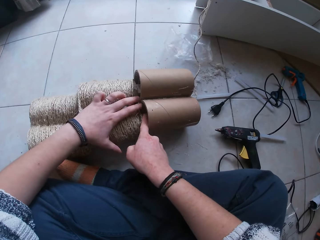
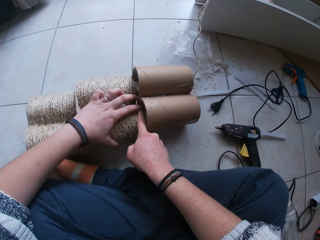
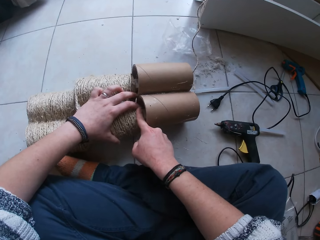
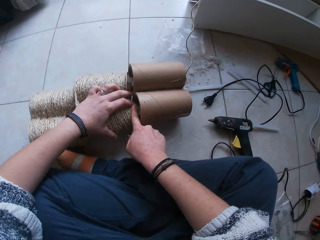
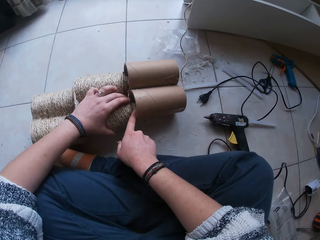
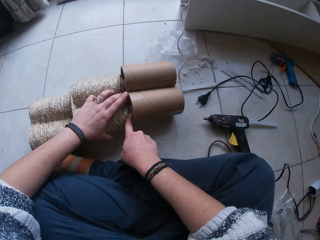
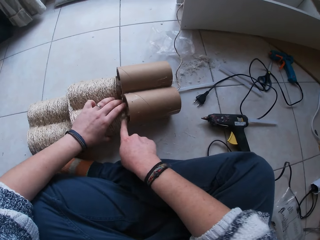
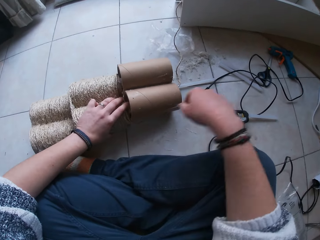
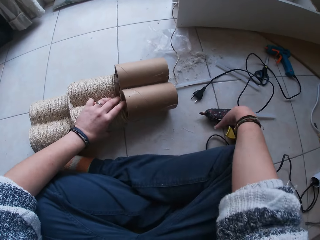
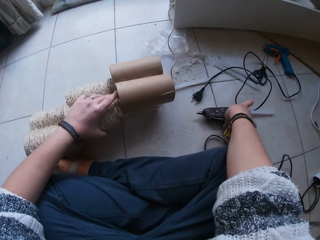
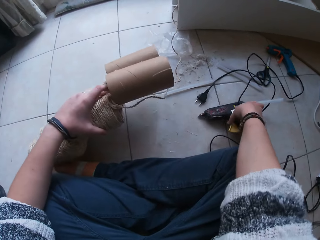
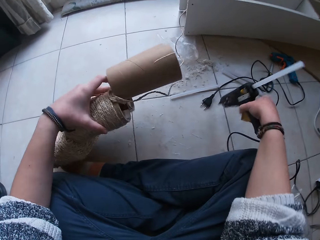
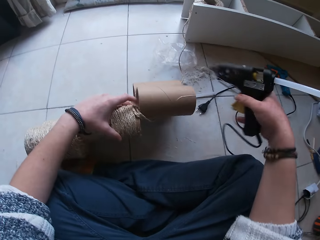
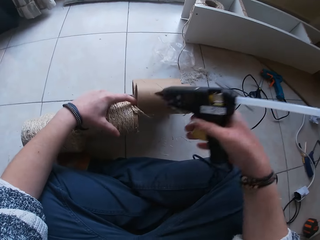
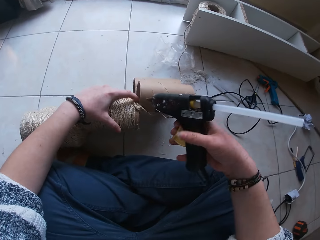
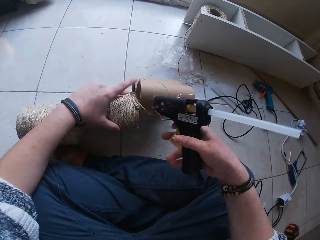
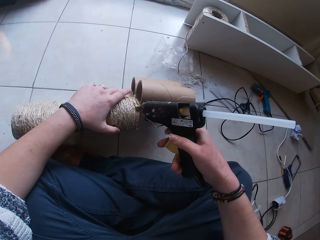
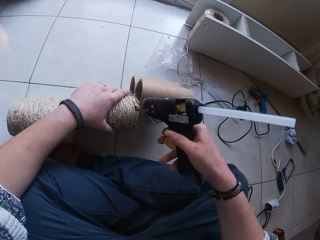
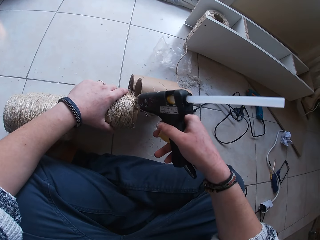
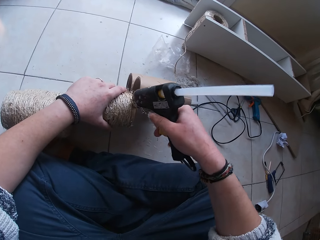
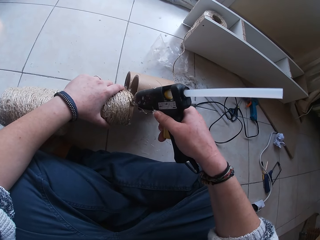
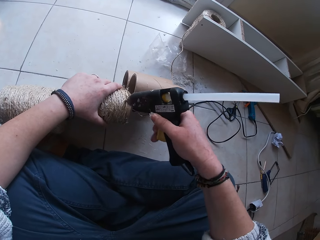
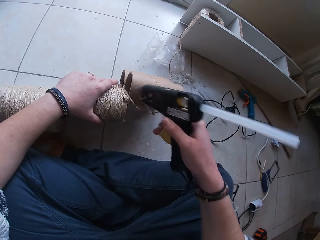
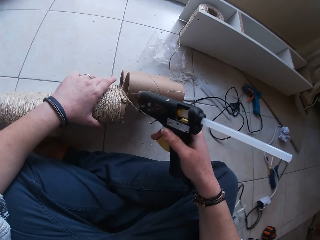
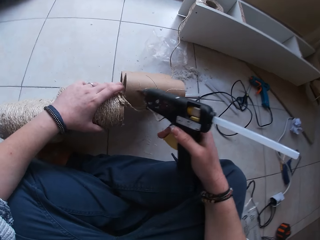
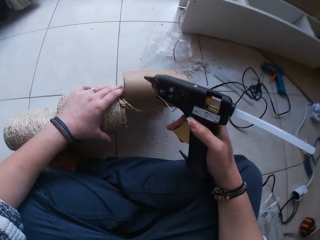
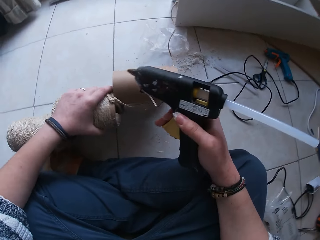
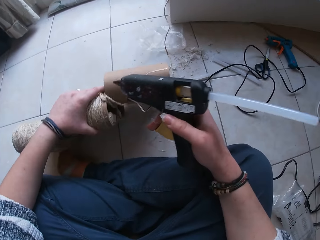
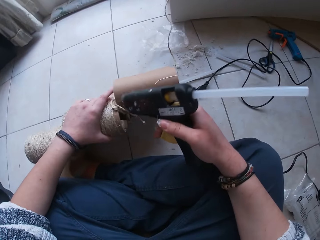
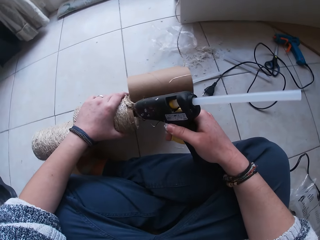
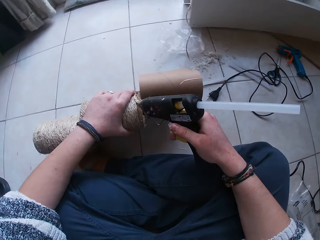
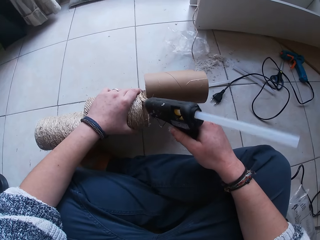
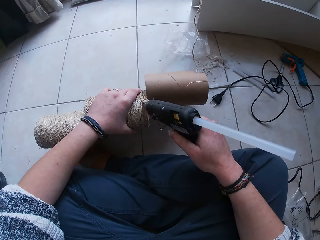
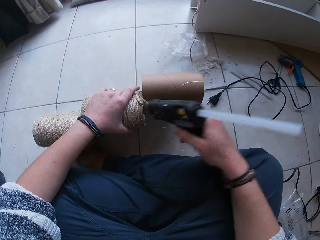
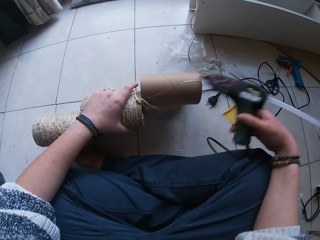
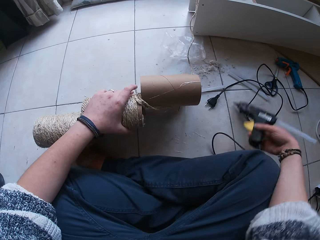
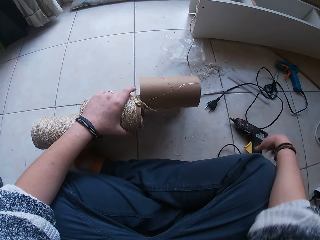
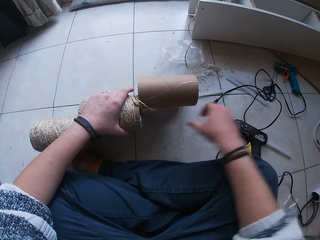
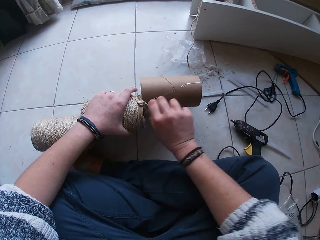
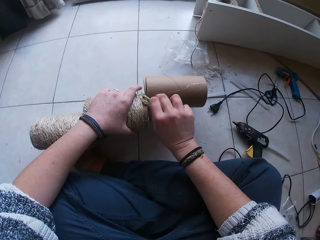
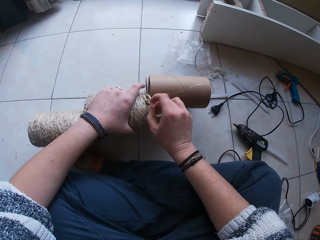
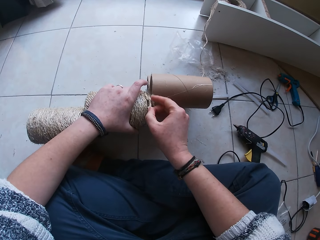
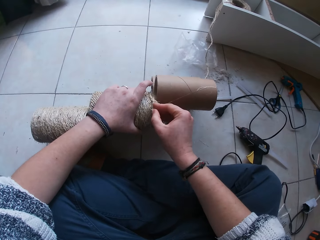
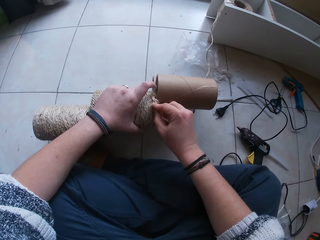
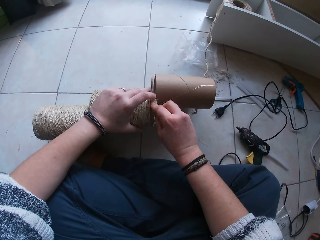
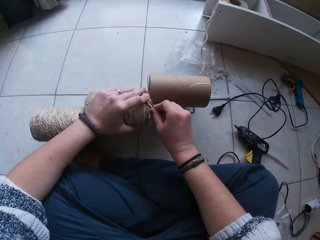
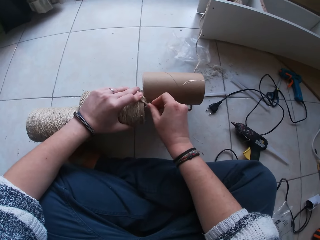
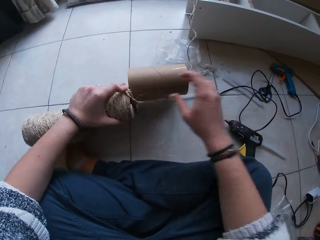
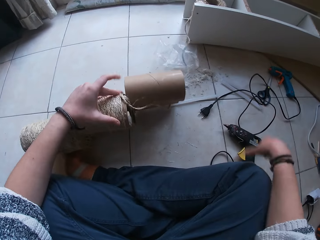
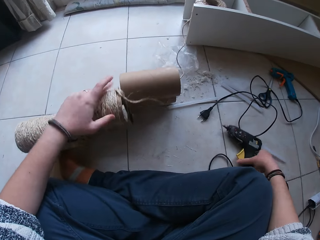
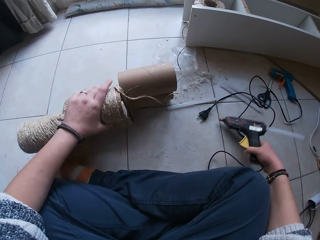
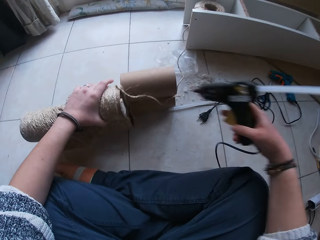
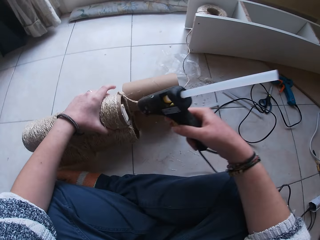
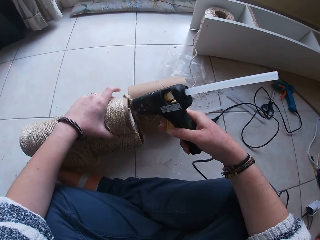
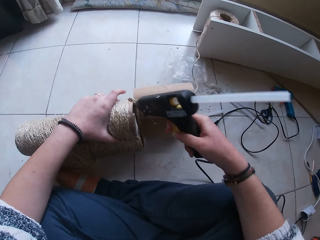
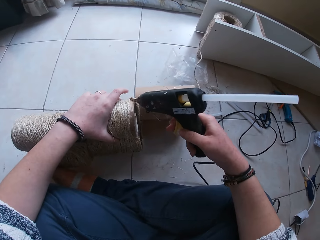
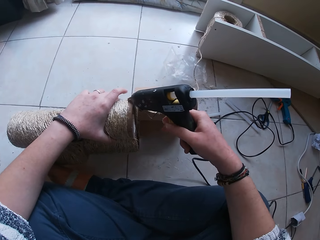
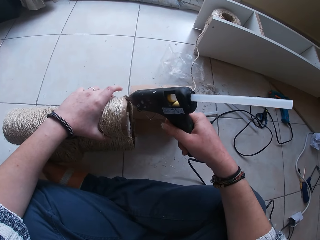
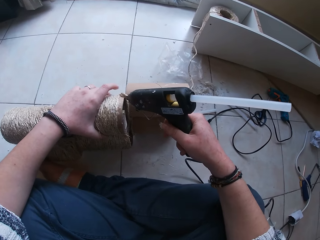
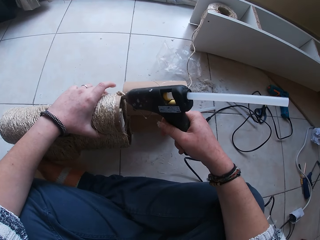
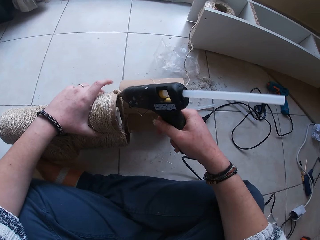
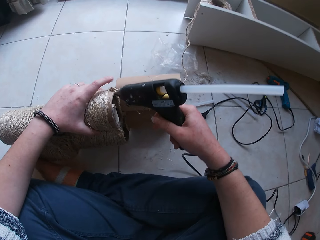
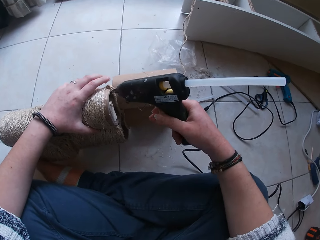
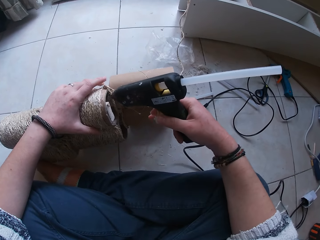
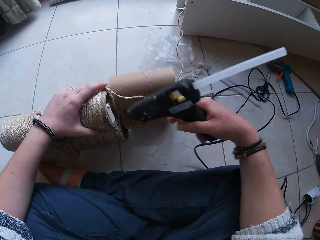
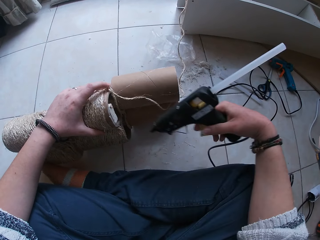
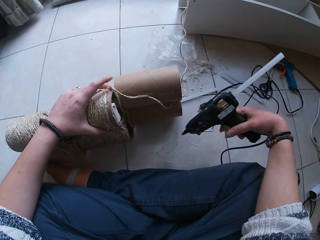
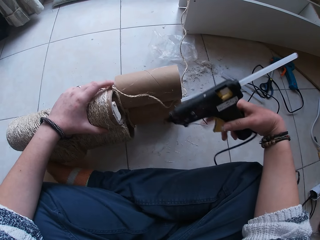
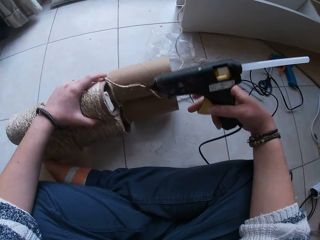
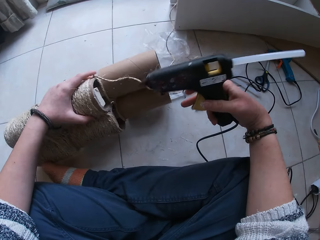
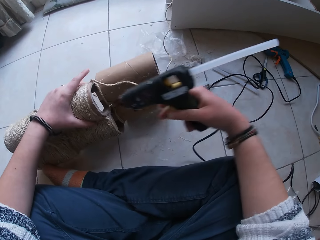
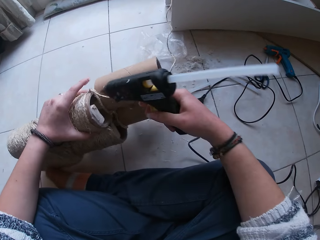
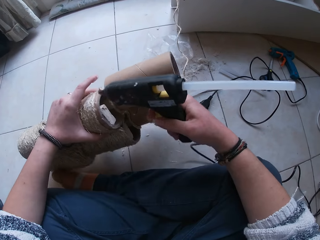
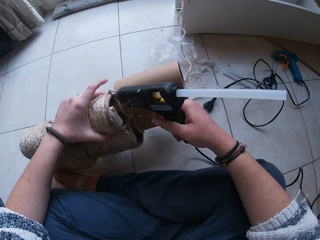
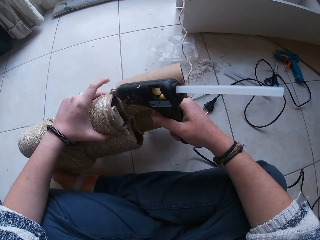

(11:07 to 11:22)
The camera wearer sticks the string on the string roll. She picks up the glue gun from the floor with her right hand. She lifts the yarn holder with her left hand. She turns the string roll. She applies glue from the glue gun in her right hand on the cone. She drops the glue gun in her right hand on the floor. She sticks the yarn on the glue that is on the cone with her right hand. She turns the yarn holder with her left hand. She picks up the glue gun from the floor with her right hand. She applies glue from the glue gun in her right hand on the cone.

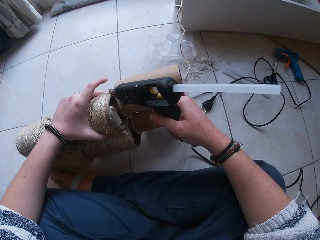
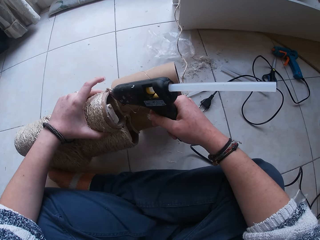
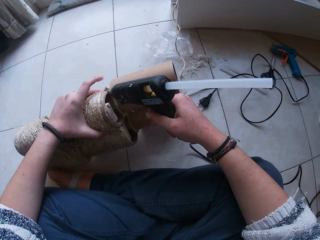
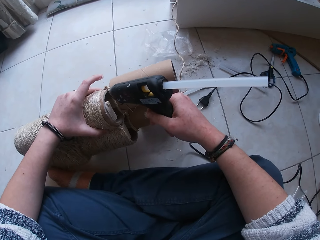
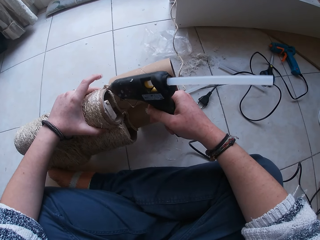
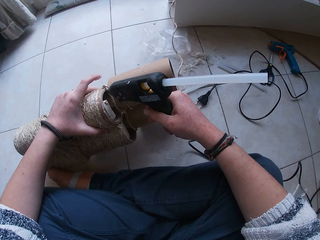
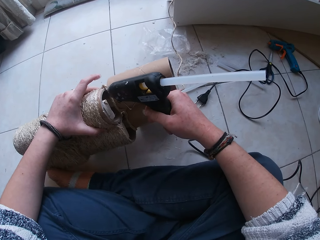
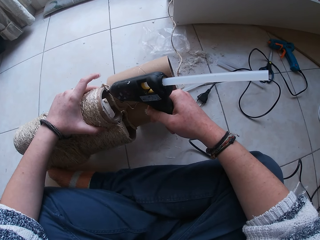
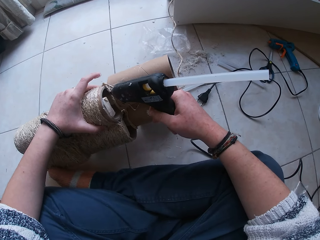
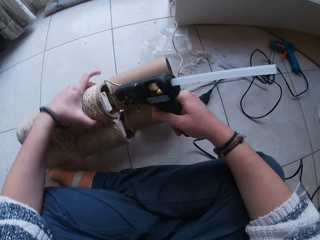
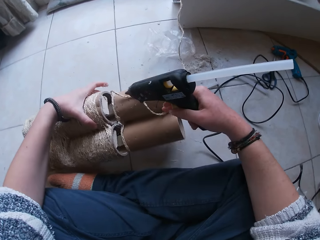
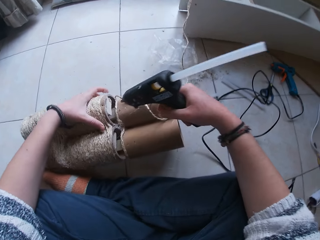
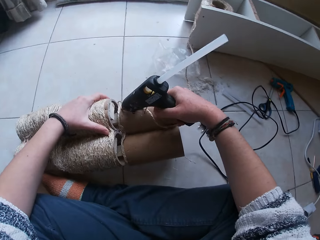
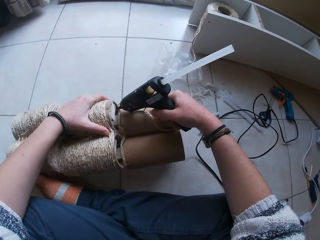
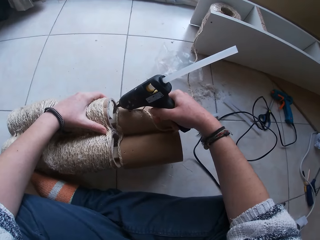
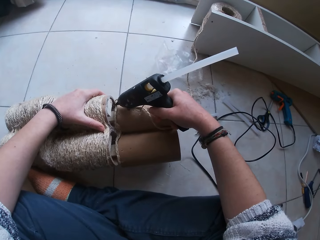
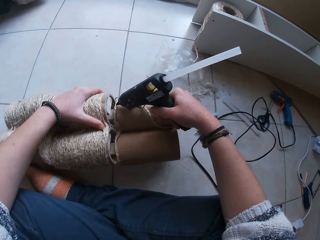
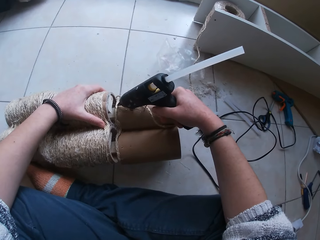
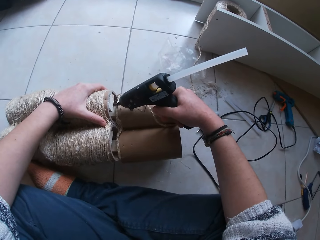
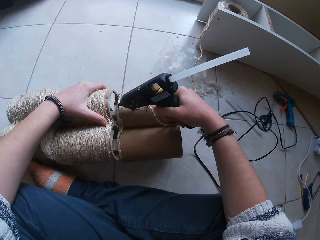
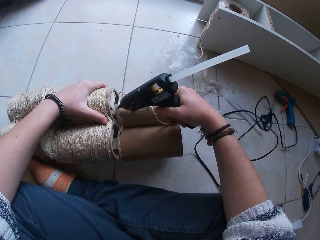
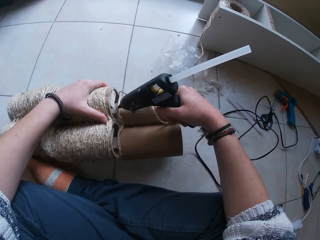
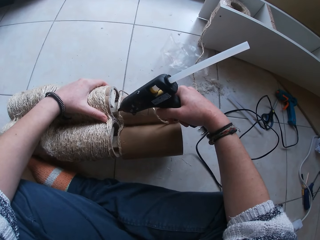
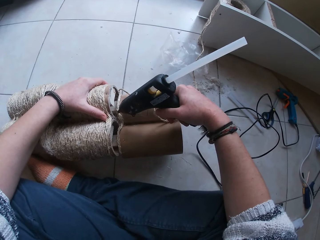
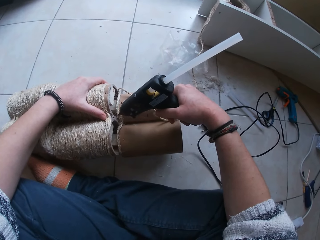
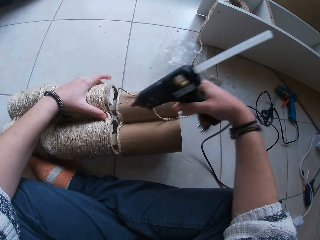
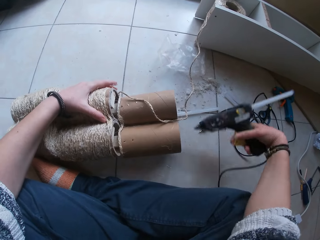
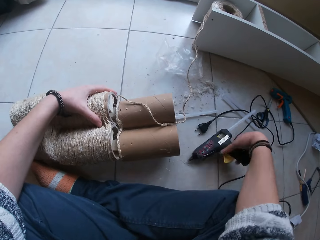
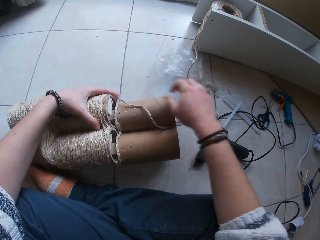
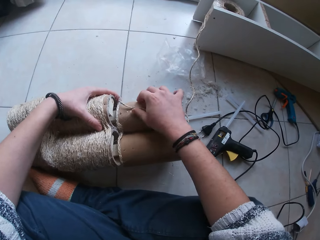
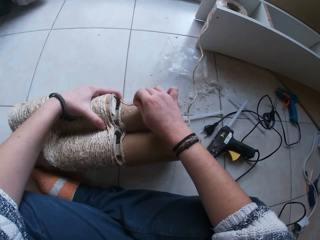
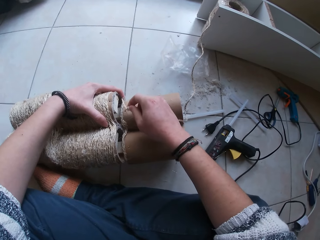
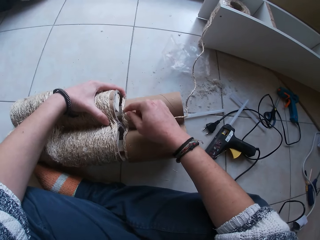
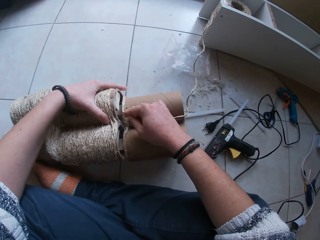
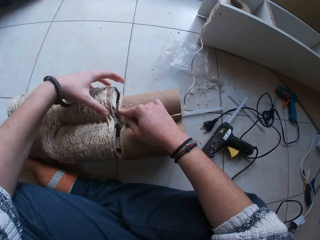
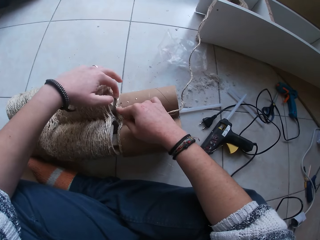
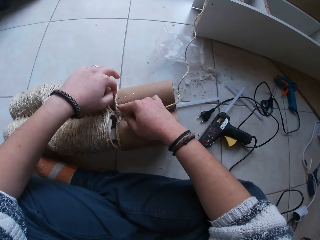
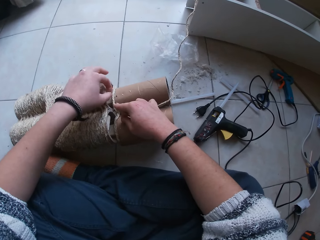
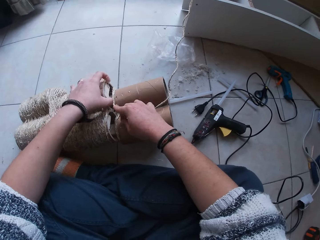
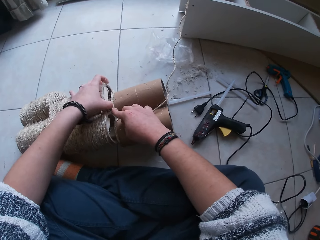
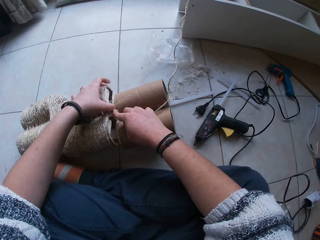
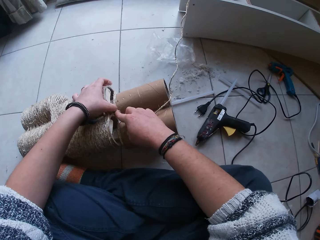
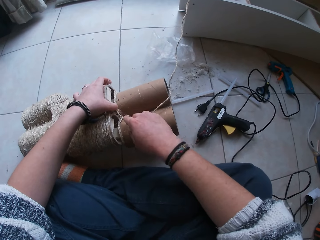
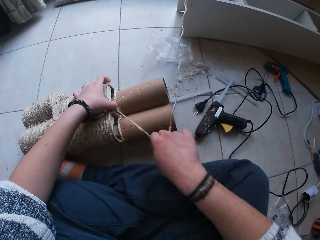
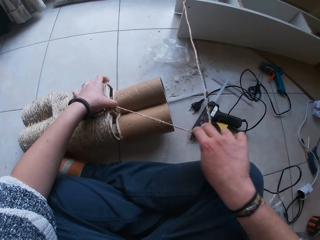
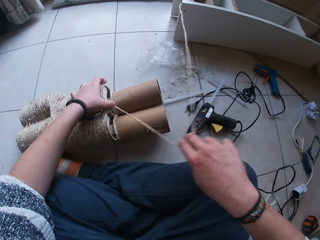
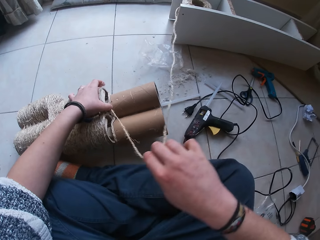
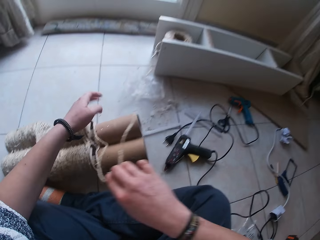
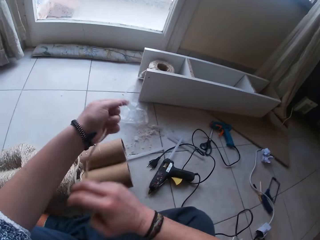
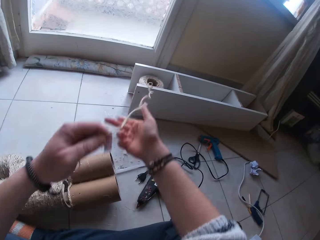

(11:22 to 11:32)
The camera wearer applies glue on the string roll. She turns the string roll. She applies glue on the string roll. She drops the glue gun in her right hand on the floor. She sticks the yarn on the glue that is on the cone with her right hand. She sticks the yarn on the glue that is on the cone with her left hand. She pulls the yarn with her right hand.
